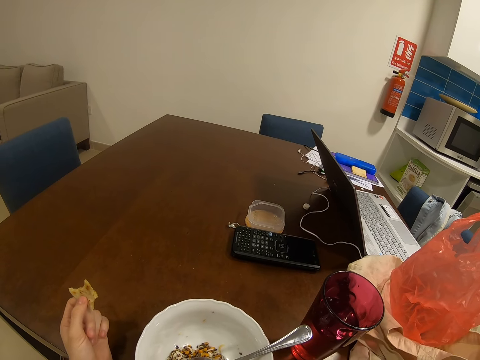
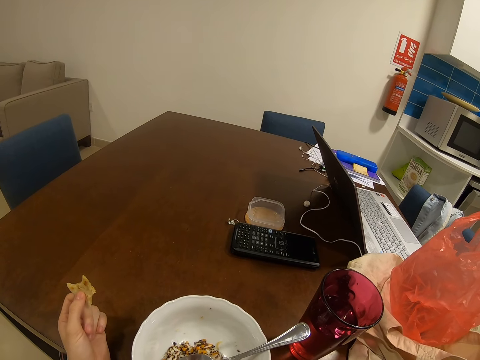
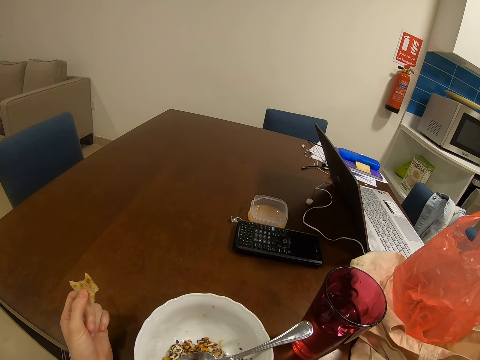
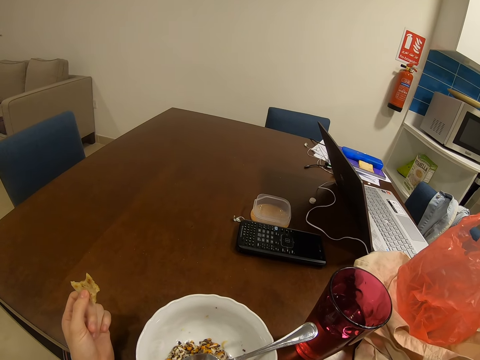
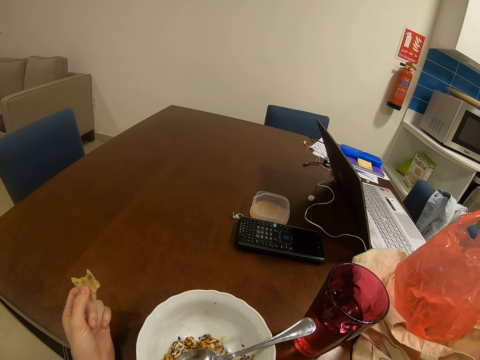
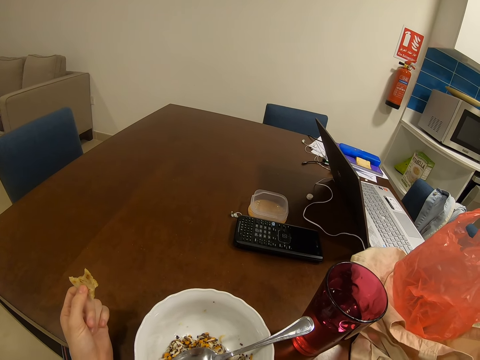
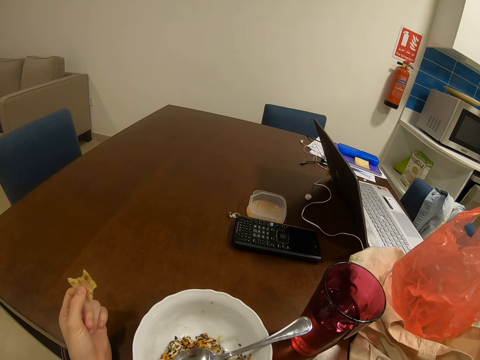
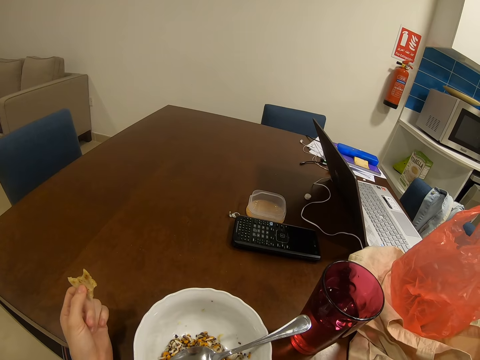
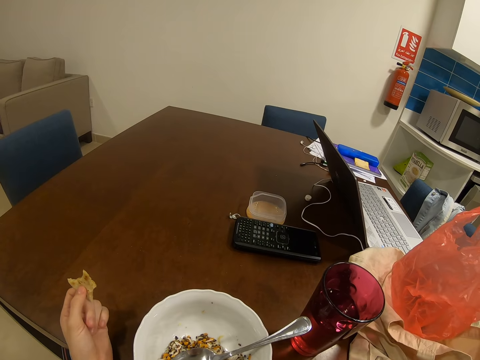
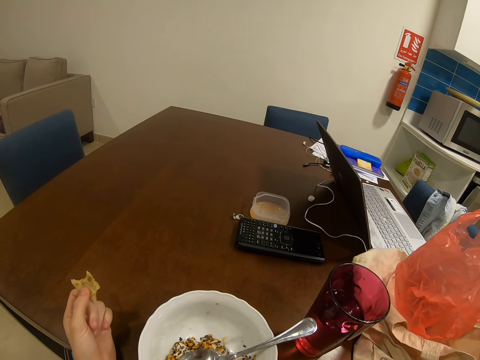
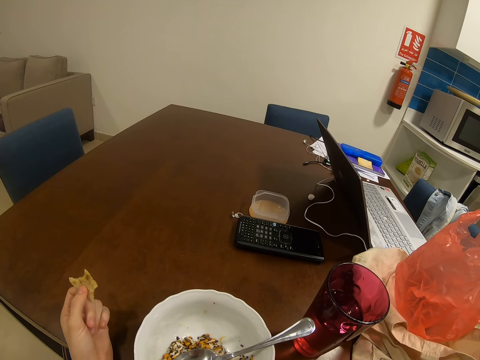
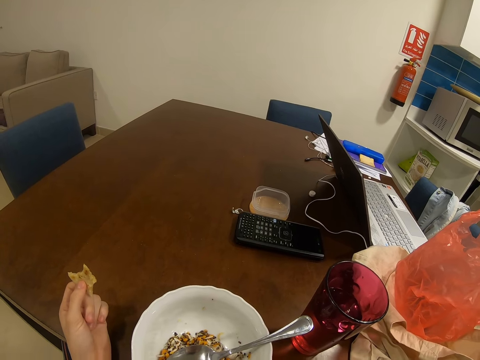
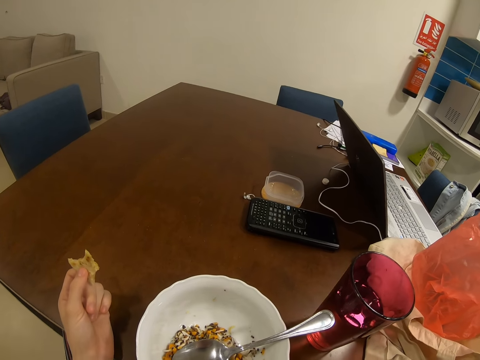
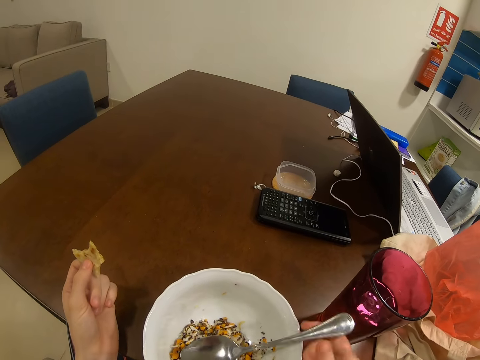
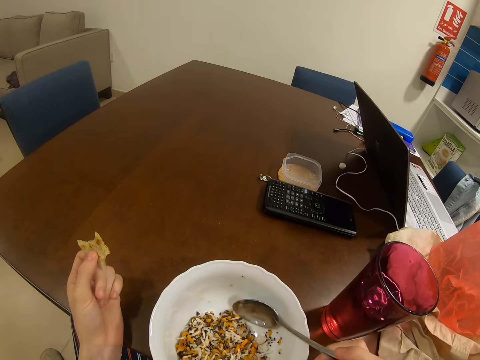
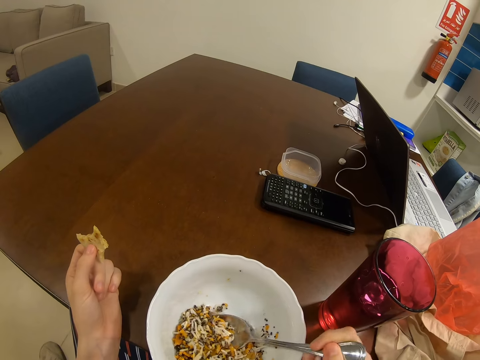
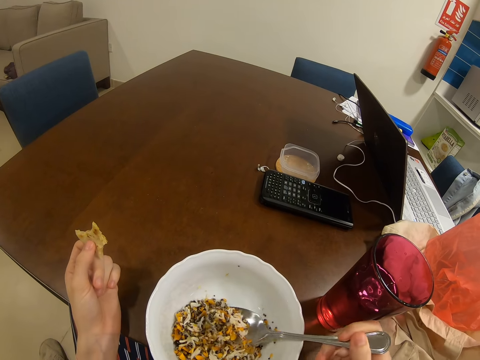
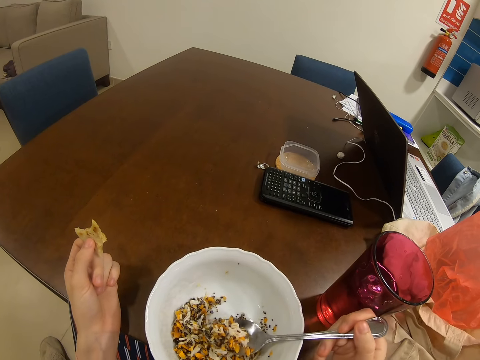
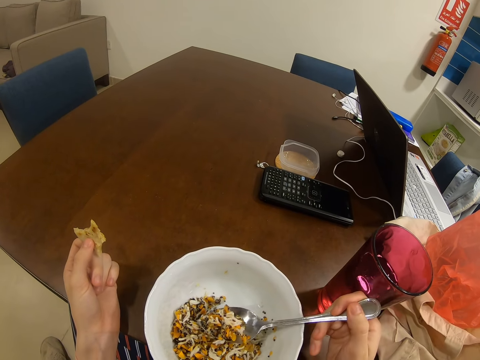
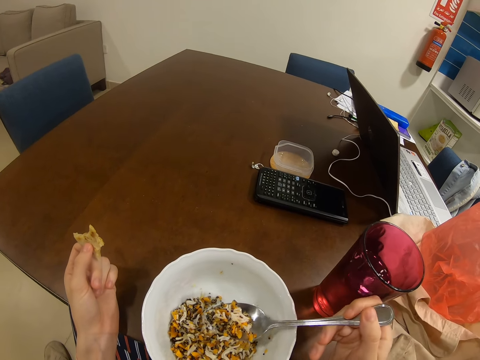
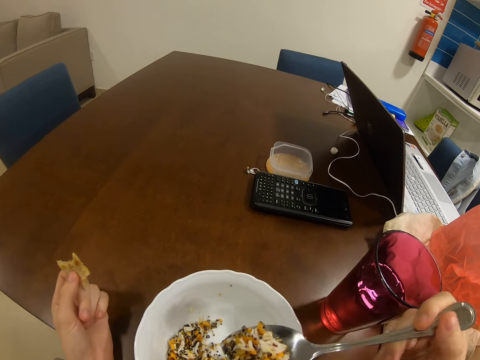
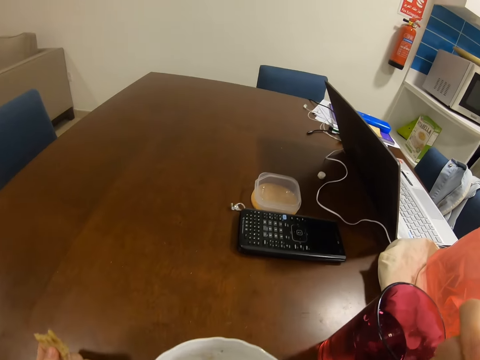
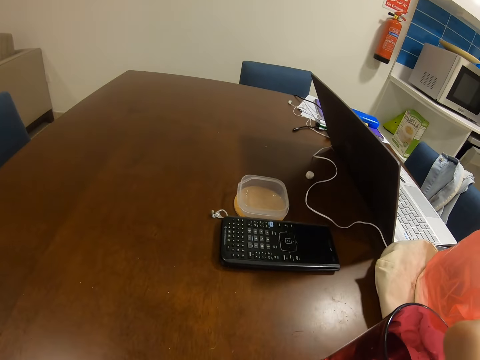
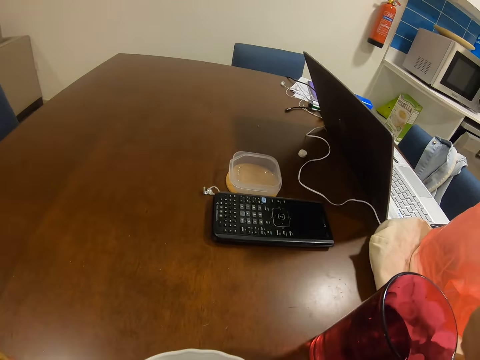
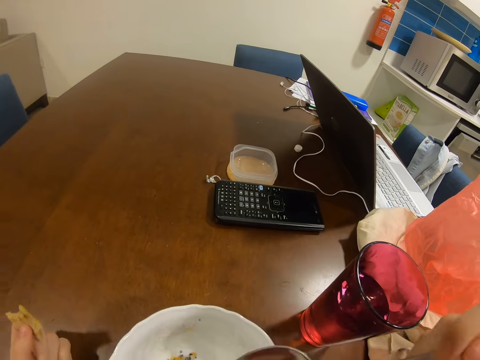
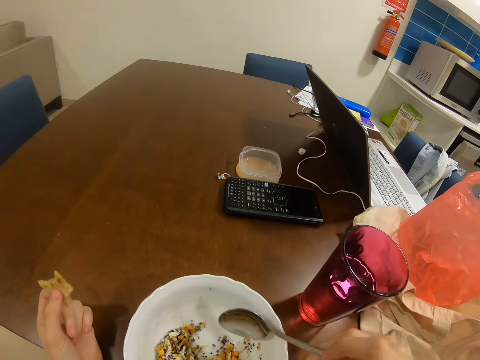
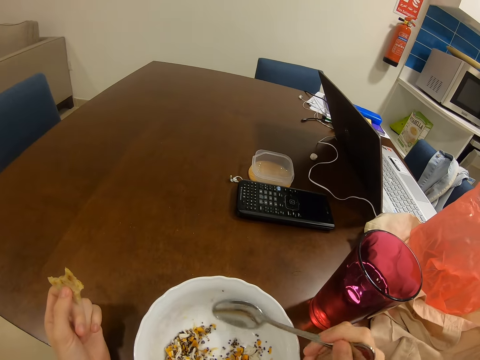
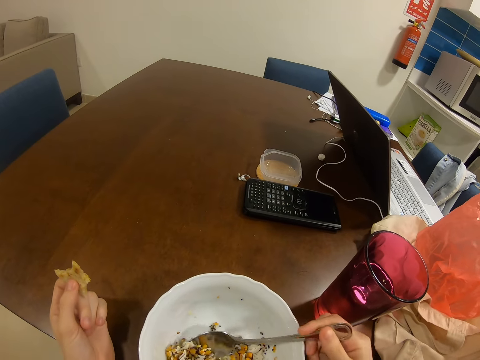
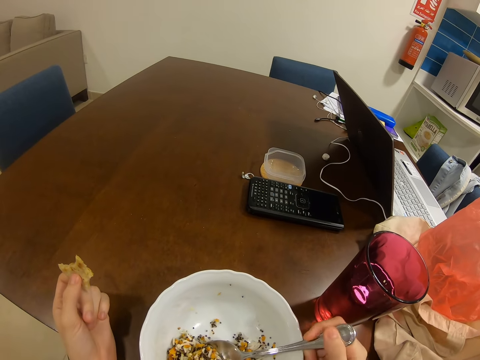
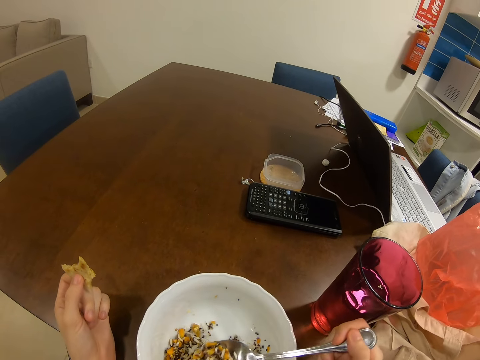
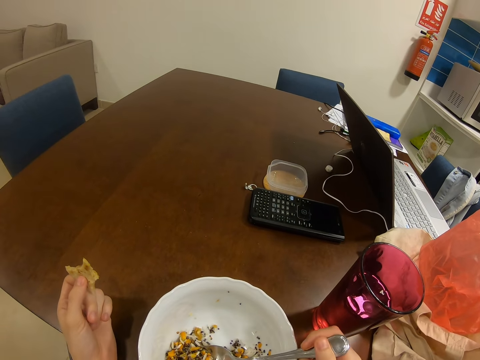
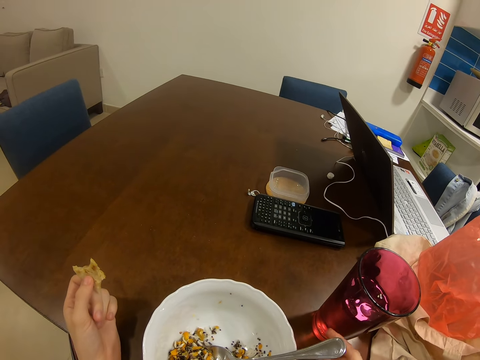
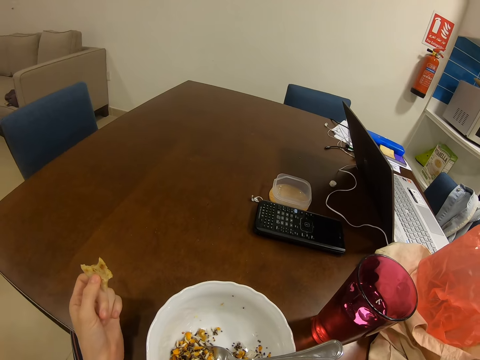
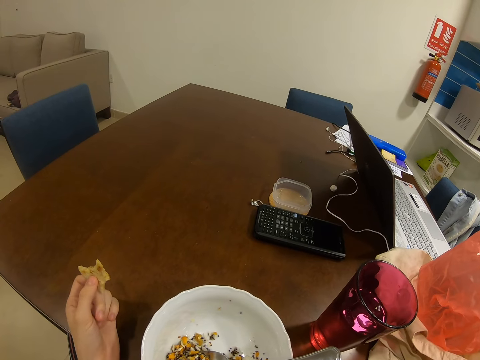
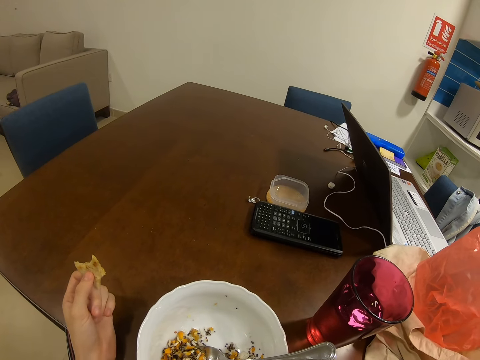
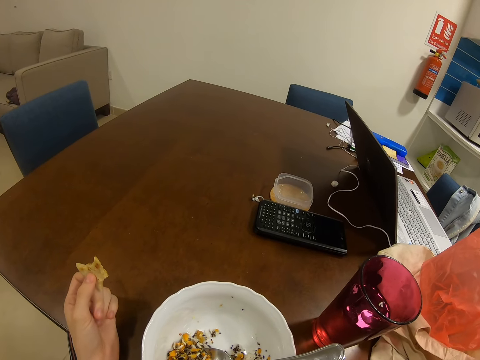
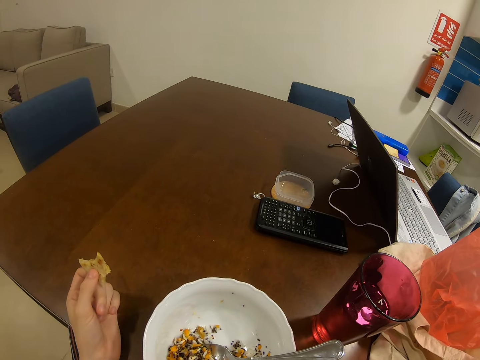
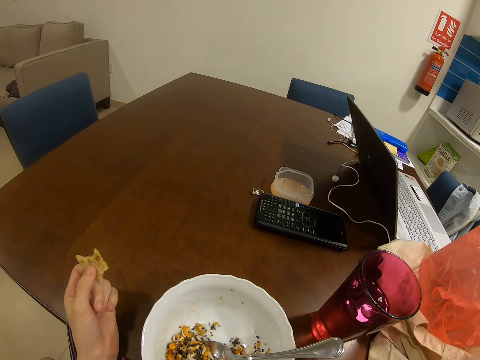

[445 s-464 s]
The camera wearer puts a spoon in a bowl. They eat food. They put the spoon in the bowl. They put the spoon in the bowl again.

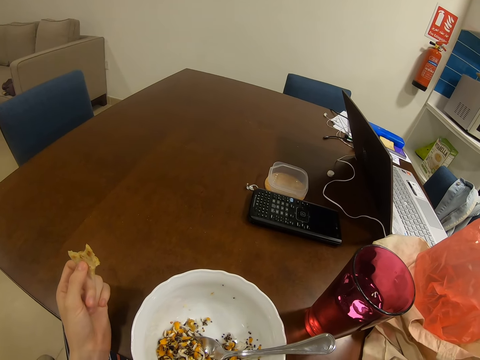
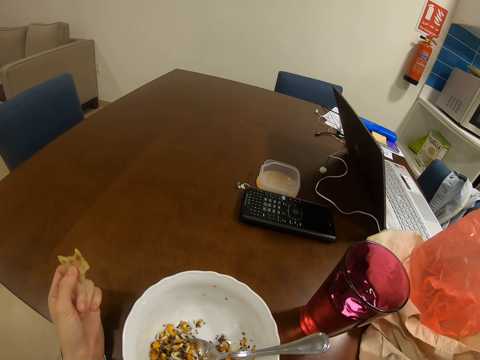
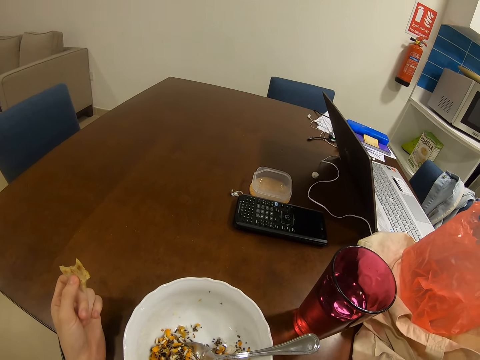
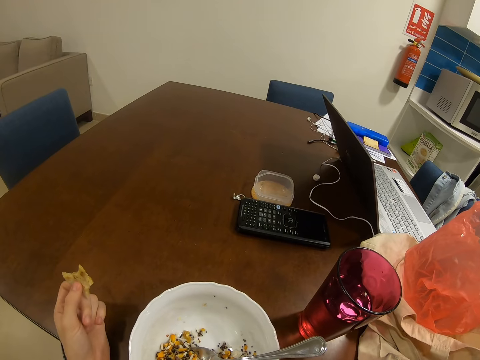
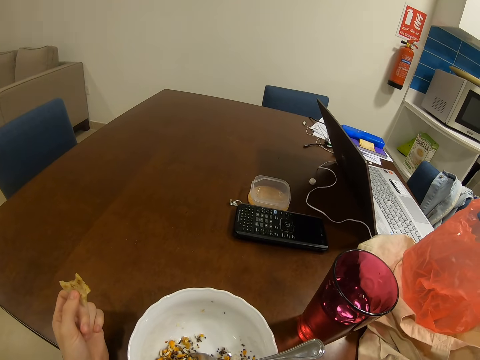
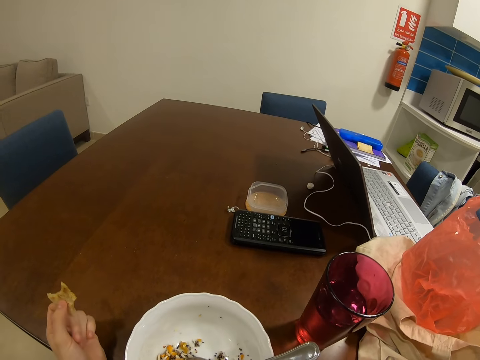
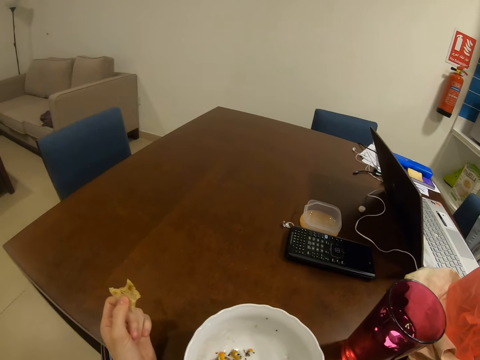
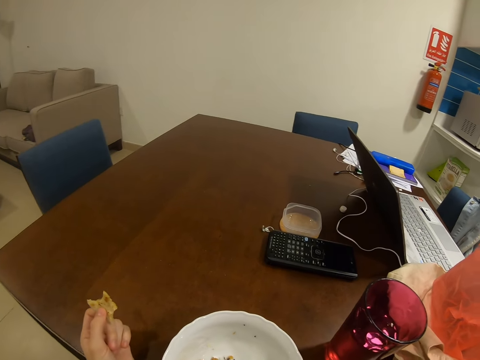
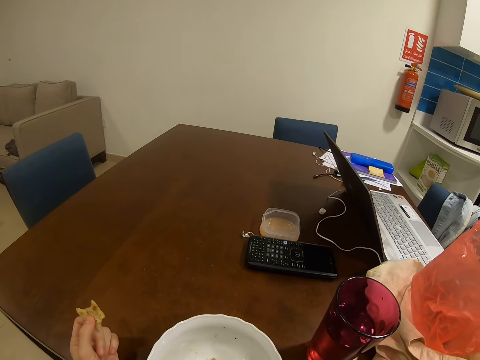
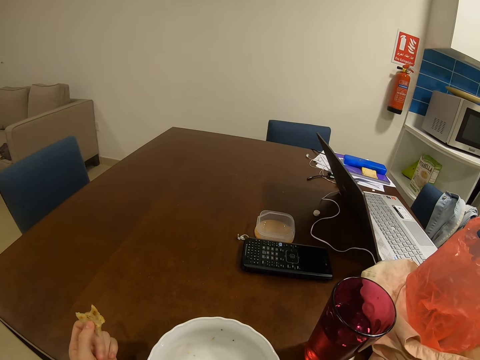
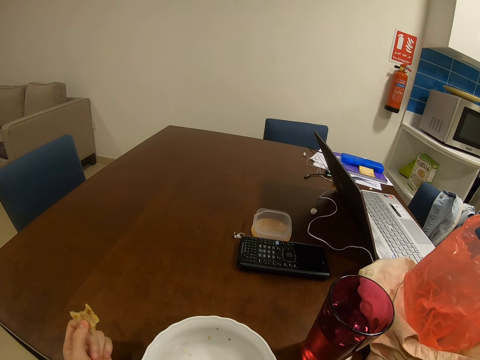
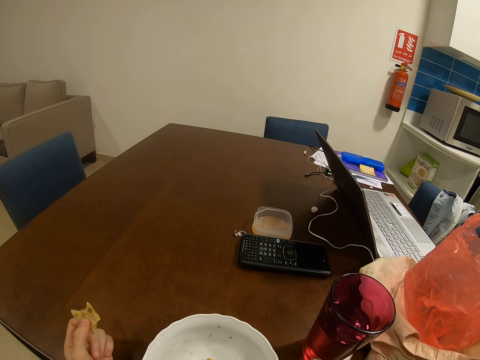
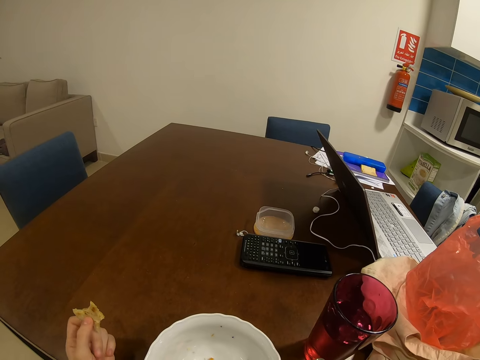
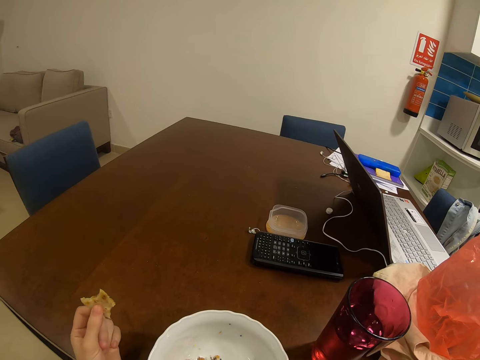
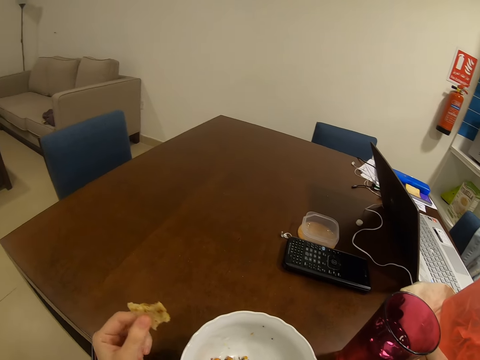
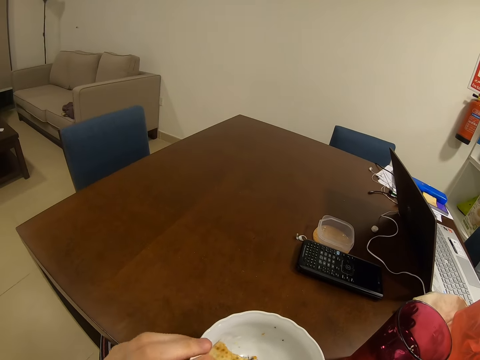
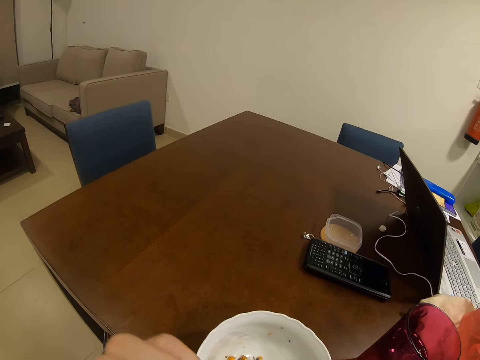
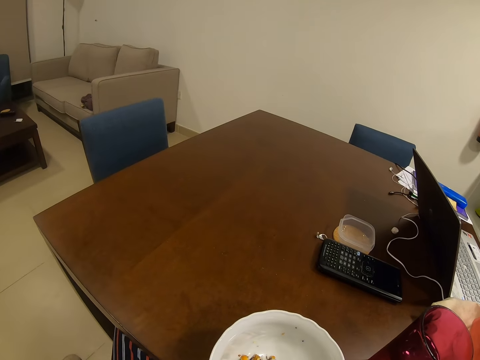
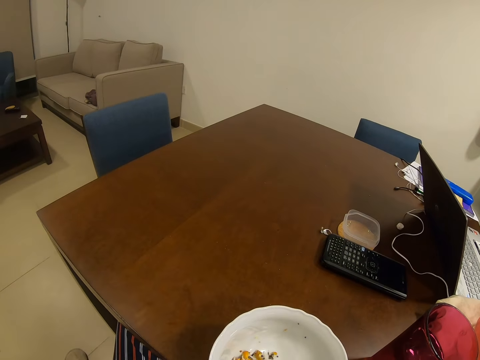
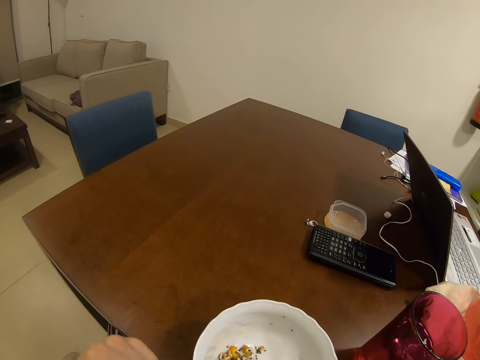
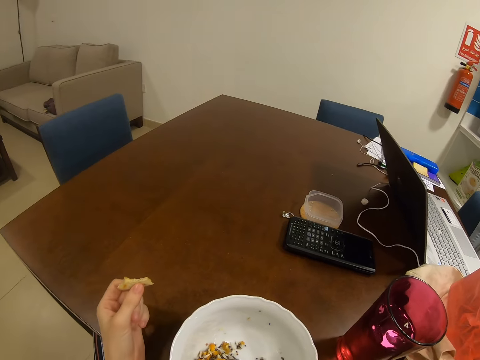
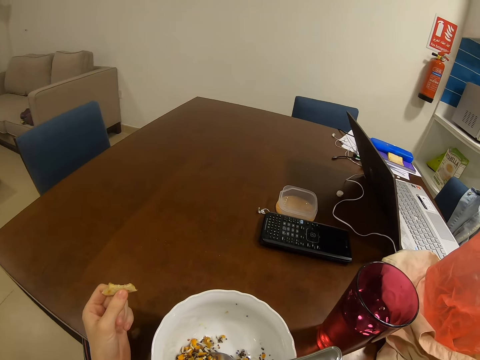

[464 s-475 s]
The camera wearer moves a hand and eats bread.
